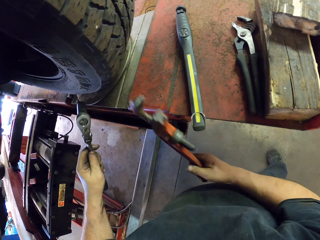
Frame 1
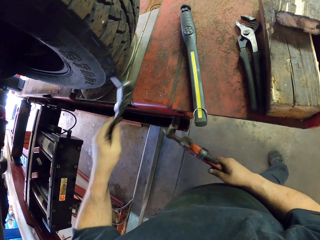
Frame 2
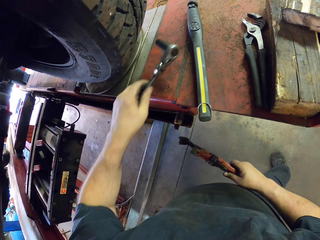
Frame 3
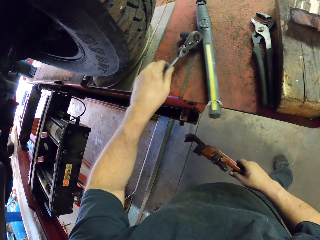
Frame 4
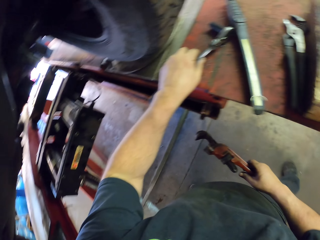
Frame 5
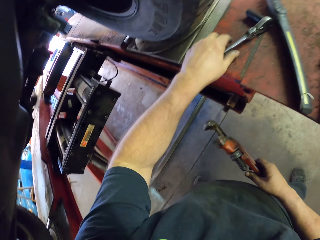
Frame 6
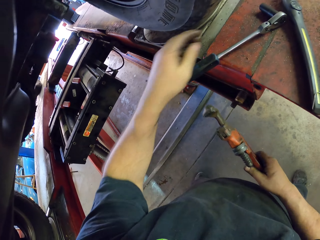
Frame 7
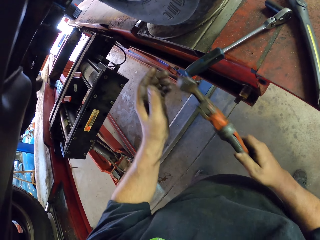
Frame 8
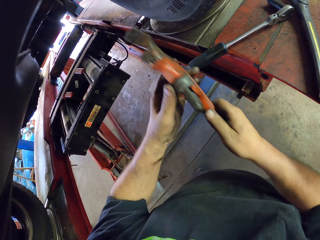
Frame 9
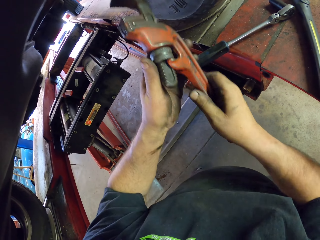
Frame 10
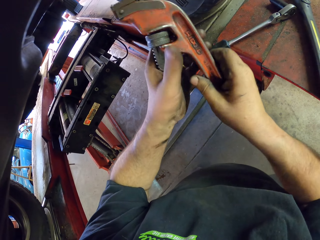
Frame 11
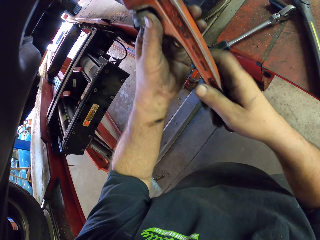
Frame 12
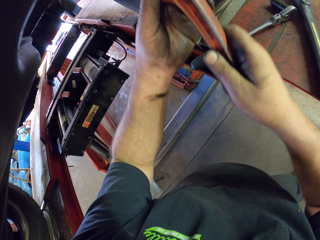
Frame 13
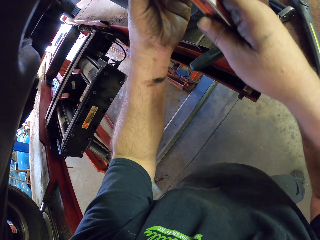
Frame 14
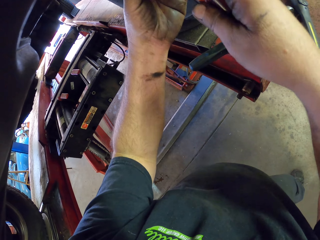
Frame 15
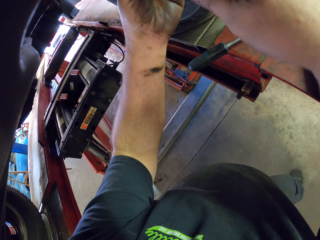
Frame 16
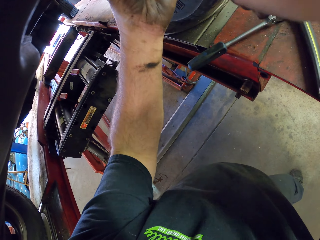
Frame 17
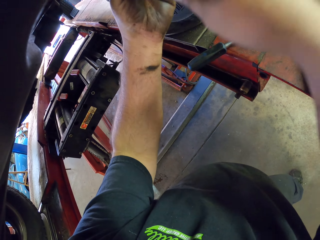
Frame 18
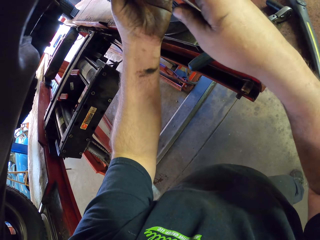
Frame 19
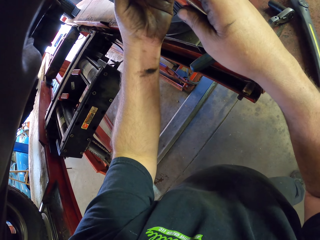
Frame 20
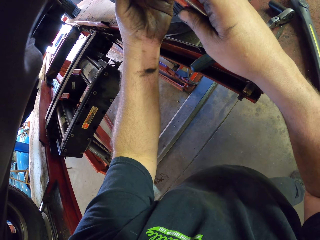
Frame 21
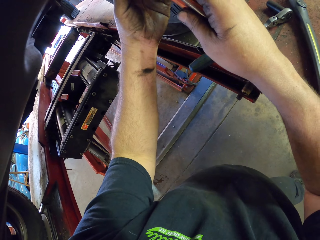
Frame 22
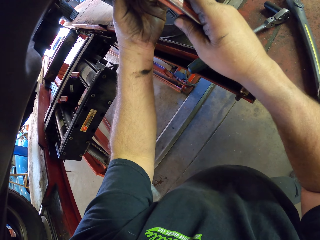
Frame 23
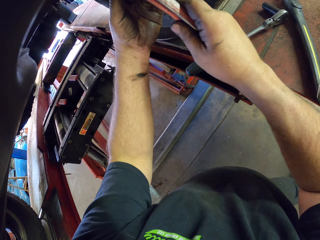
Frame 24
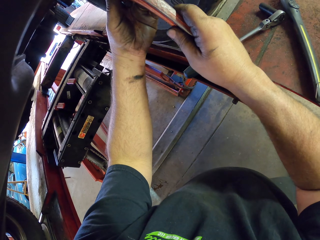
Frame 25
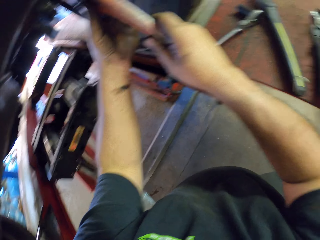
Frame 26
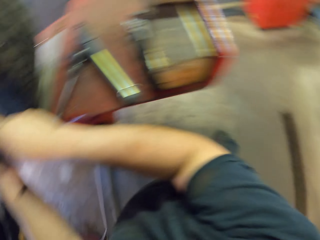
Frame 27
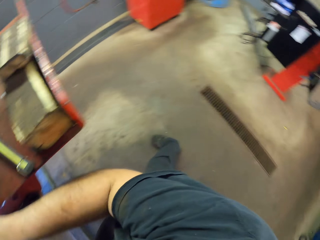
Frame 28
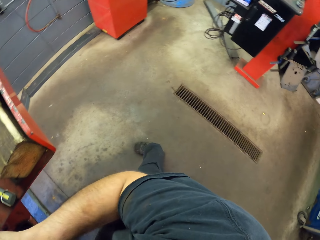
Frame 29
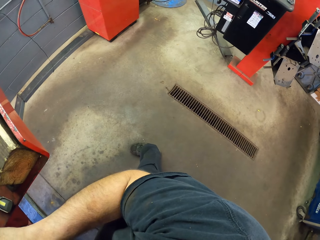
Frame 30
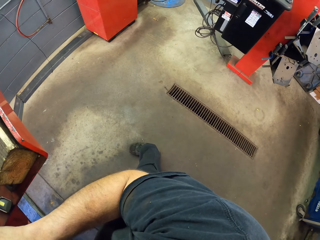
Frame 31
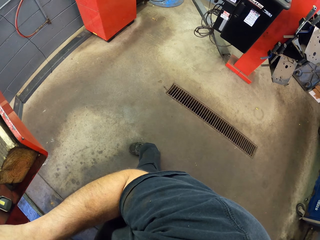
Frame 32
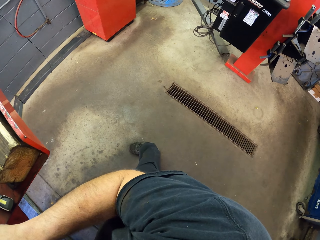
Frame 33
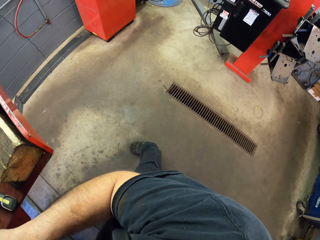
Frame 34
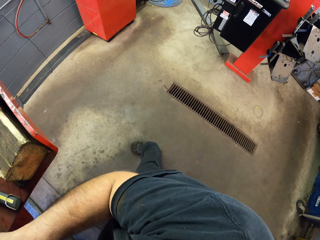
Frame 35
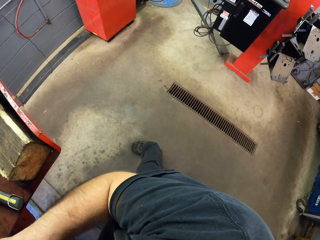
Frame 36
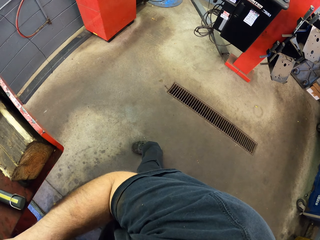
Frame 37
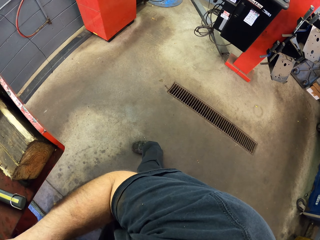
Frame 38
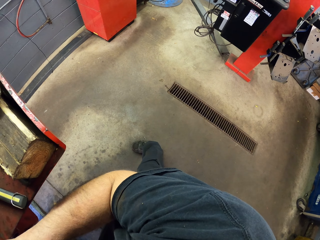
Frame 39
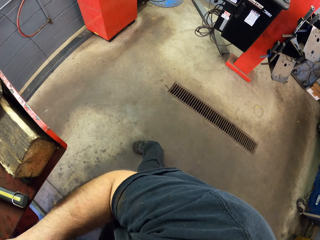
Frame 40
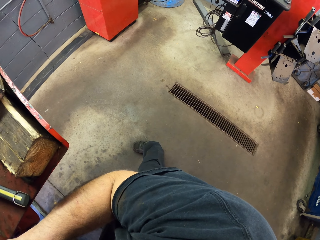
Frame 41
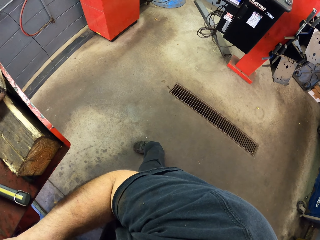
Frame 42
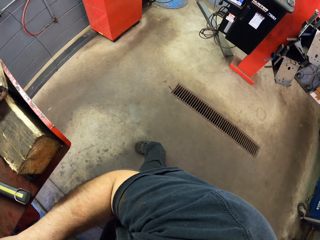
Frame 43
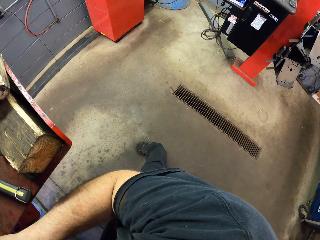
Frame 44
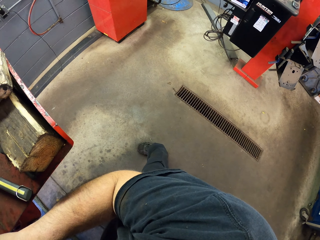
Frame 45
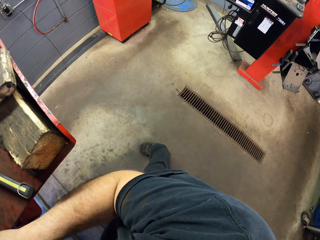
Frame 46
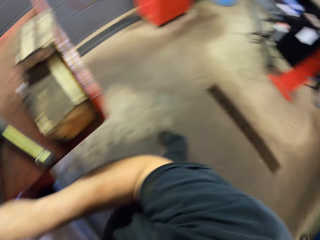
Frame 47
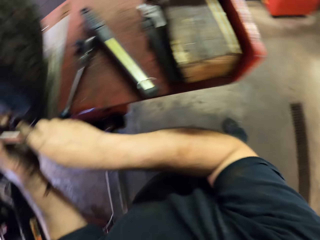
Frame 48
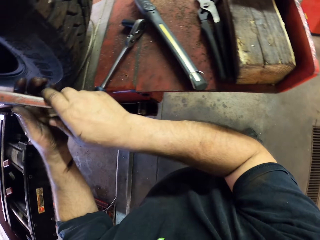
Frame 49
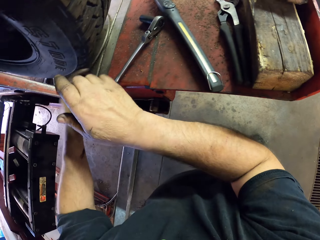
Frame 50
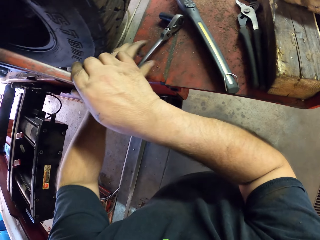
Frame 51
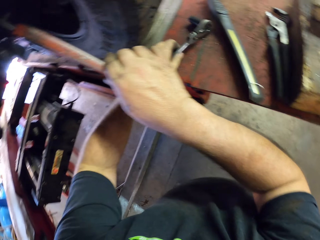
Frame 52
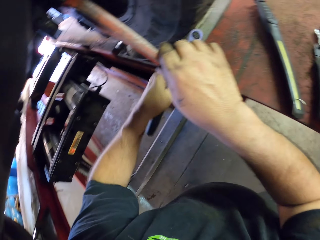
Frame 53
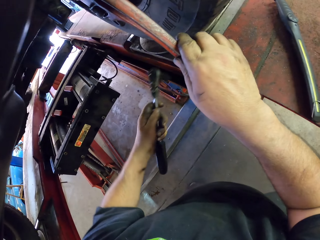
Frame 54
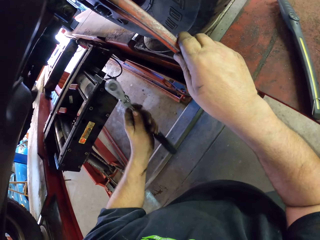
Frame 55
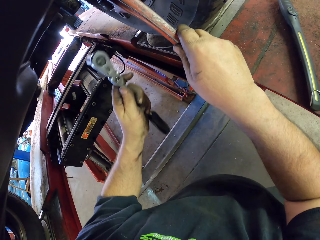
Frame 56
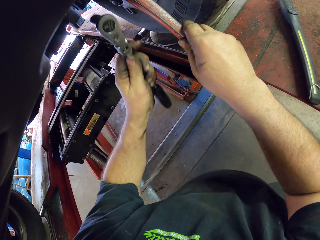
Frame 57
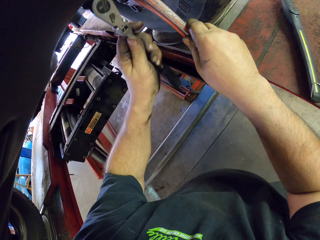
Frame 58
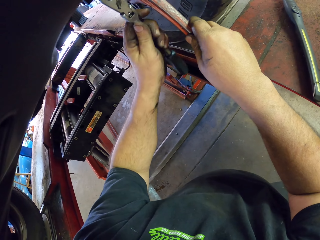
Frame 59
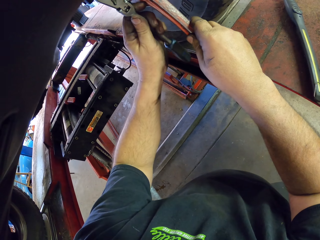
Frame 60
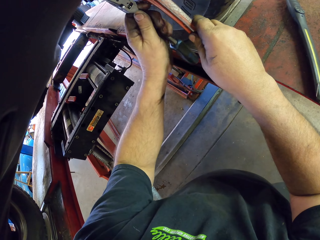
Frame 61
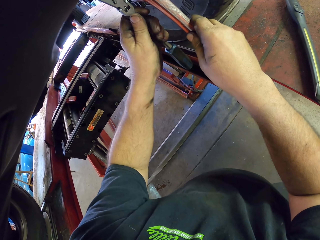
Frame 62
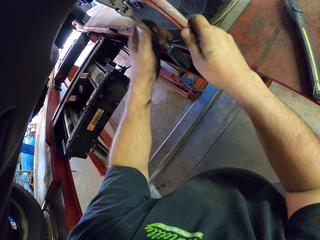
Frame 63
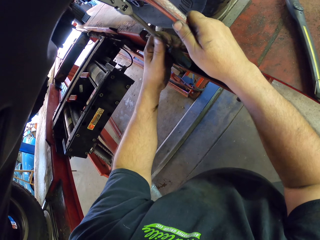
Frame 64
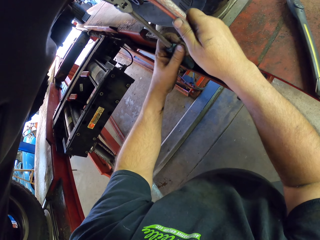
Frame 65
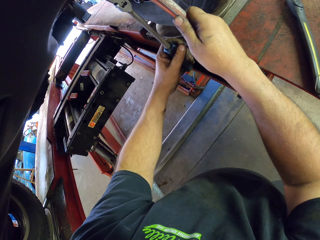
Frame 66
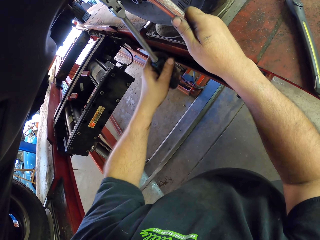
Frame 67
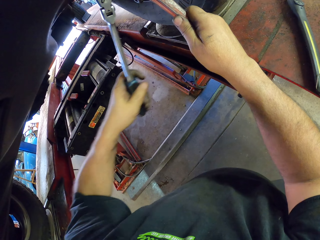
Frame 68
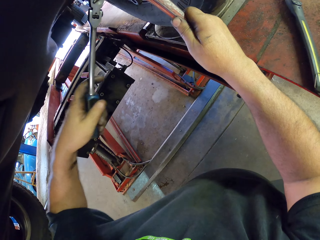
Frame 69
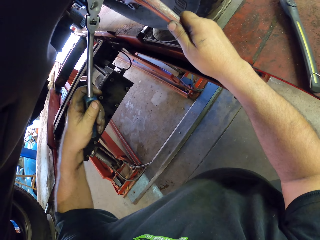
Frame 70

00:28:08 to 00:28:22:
The camera wearer puts the ratchet spanner down. He lifts up the spanner. He tilts the car axle with the pipe wrench. He looks around. He moves around the garage. He picks up the ratchet spanner with his left hand. He fixes the wheel hub.

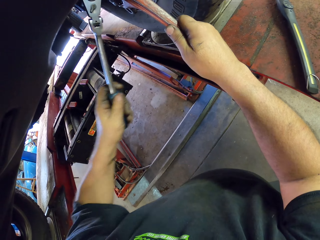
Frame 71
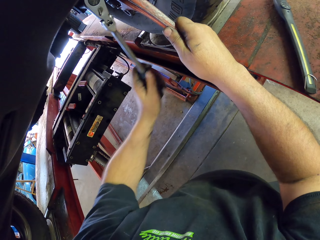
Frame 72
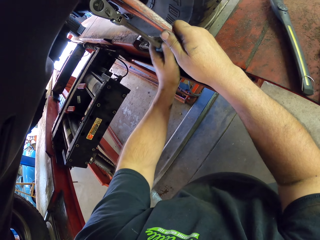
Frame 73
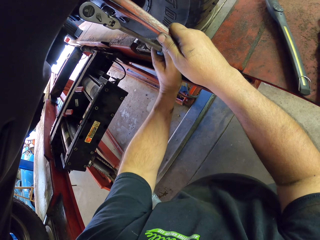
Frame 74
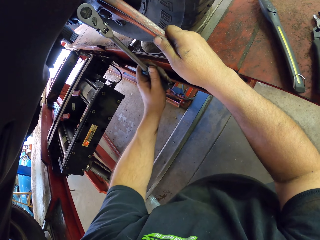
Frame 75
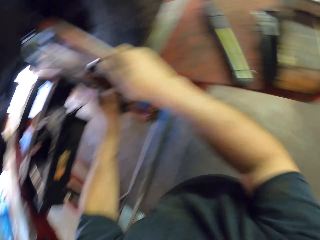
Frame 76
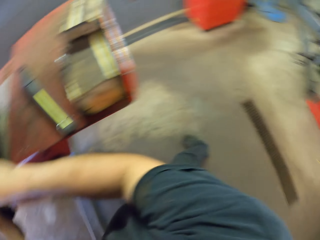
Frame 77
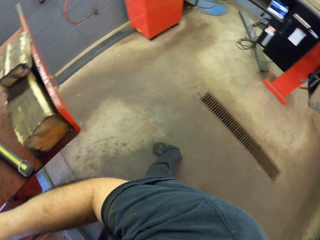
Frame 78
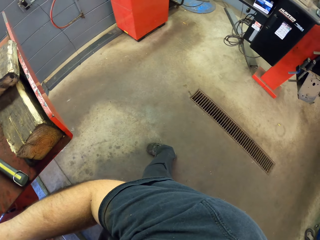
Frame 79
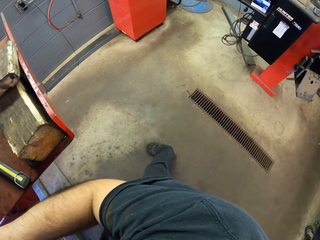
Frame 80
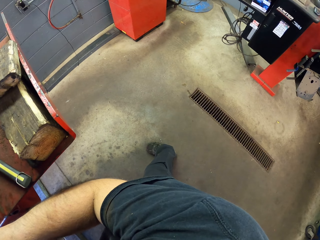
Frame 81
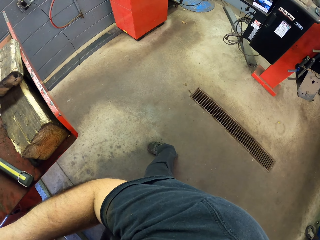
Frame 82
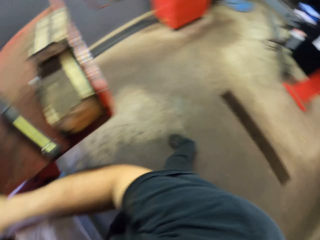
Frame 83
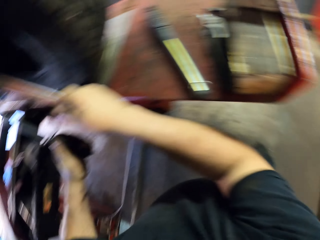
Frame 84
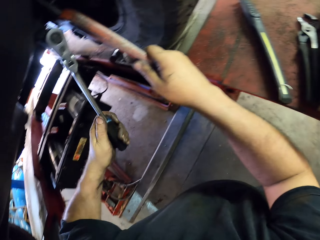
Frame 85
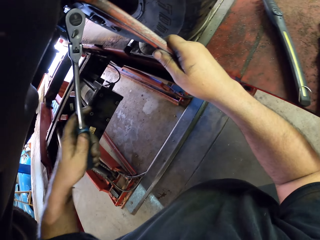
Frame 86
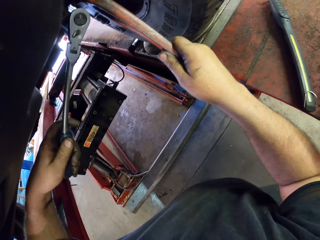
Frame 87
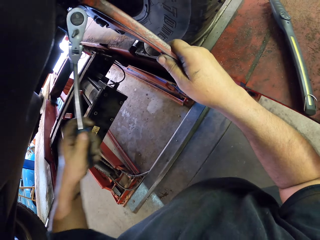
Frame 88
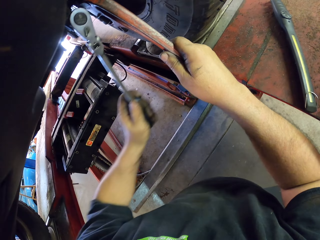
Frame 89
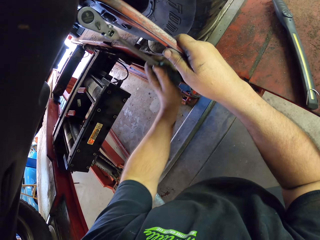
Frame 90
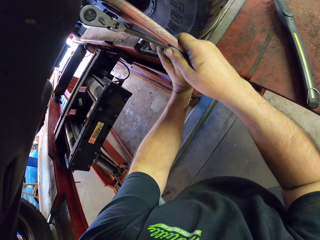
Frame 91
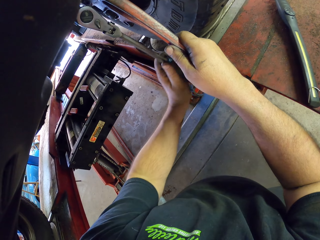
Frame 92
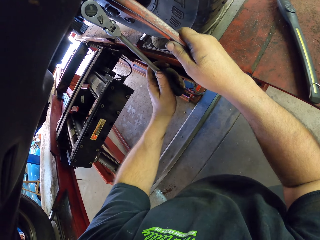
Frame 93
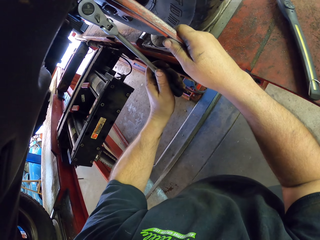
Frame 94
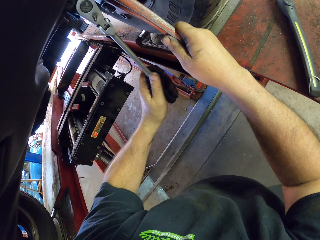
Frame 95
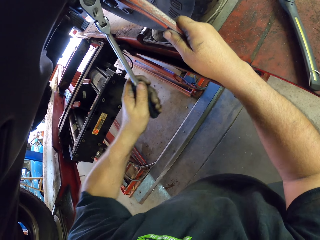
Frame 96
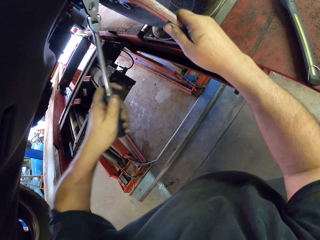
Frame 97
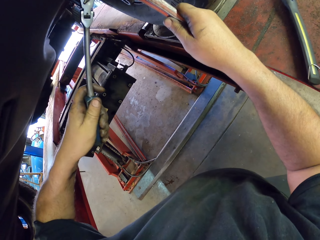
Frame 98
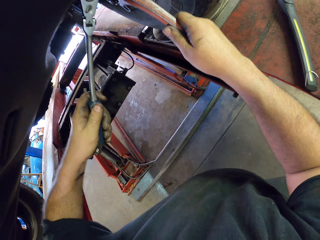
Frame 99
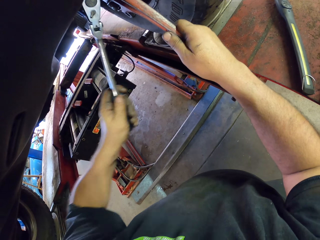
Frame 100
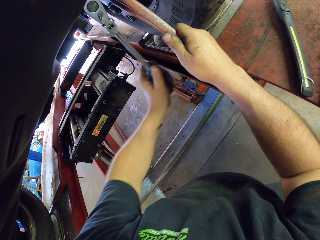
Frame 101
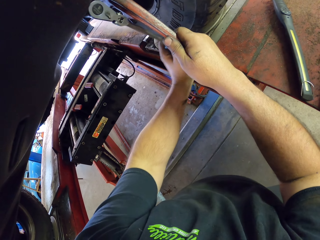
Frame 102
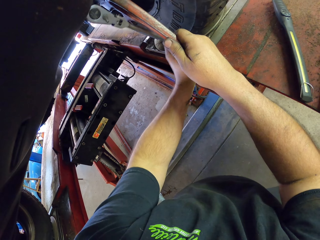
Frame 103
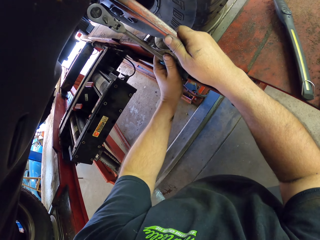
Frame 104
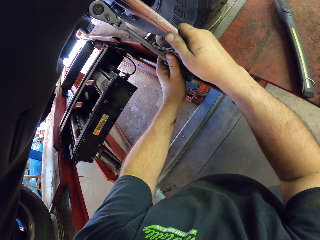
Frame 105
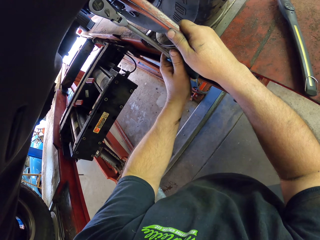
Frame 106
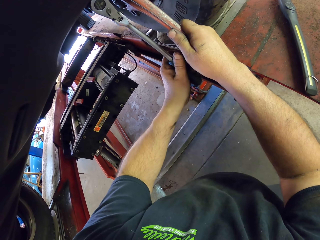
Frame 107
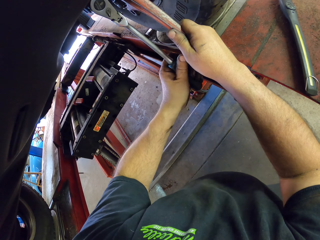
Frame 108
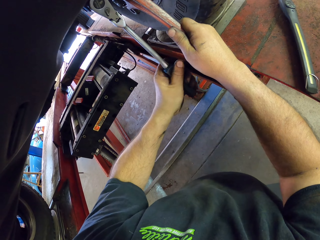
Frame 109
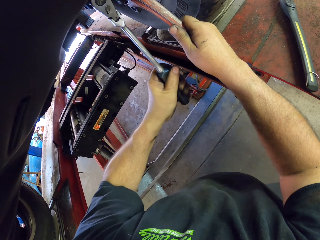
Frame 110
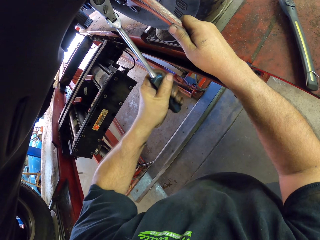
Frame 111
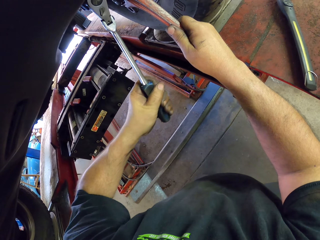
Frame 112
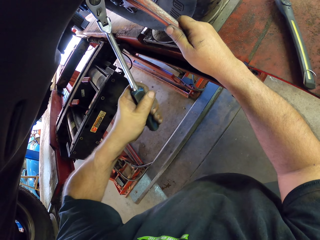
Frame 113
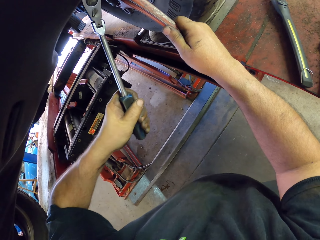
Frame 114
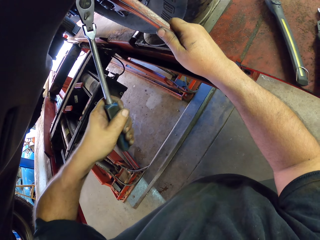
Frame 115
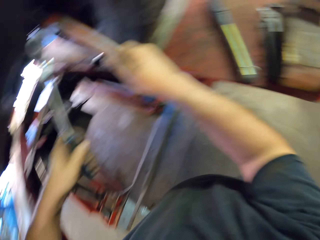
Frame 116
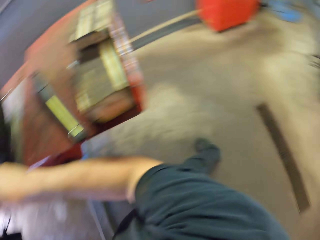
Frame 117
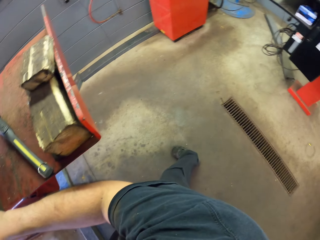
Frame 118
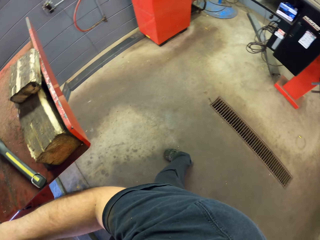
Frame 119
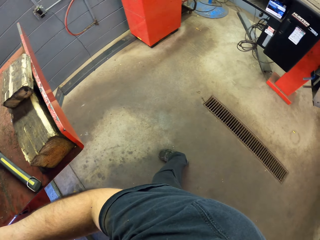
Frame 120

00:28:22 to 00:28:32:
The camera wearer tightens the nuts with the ratchet spanner. They move around the garage. They look around. They tighten the nuts with the ratchet spanner. They fix the wheel hub.
